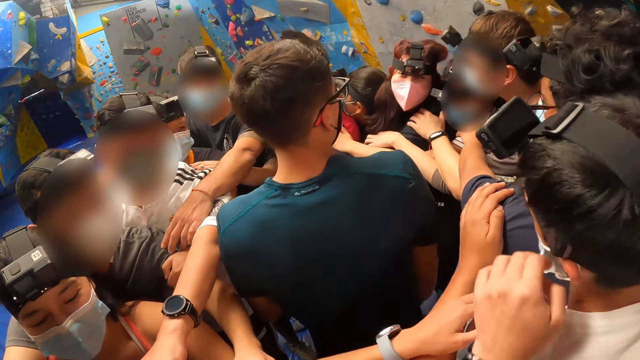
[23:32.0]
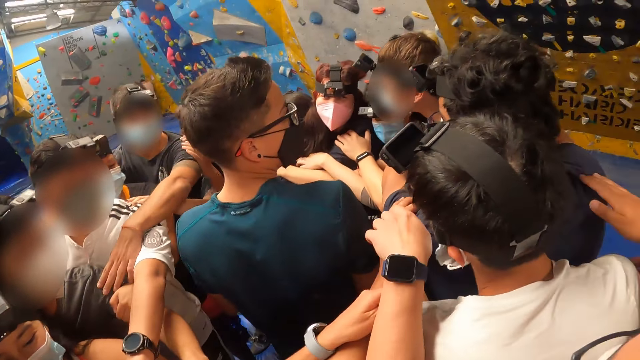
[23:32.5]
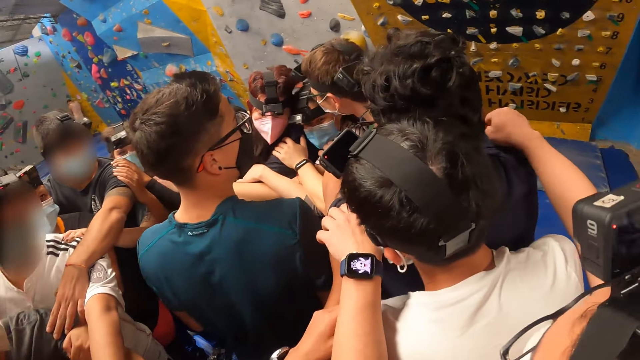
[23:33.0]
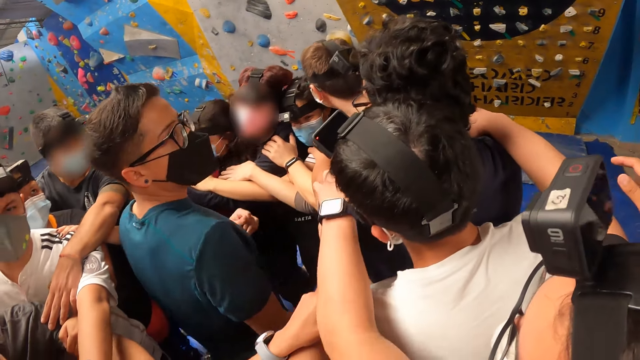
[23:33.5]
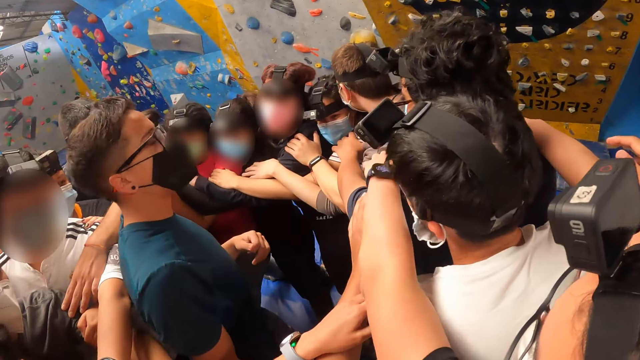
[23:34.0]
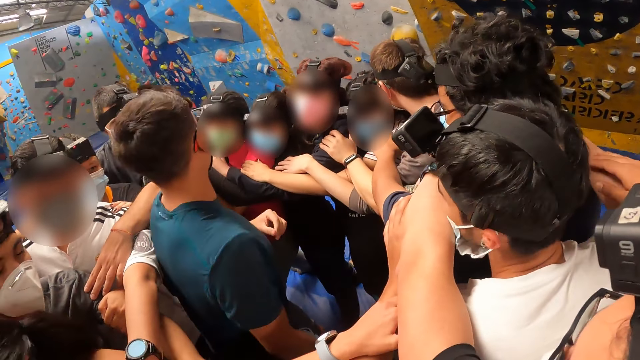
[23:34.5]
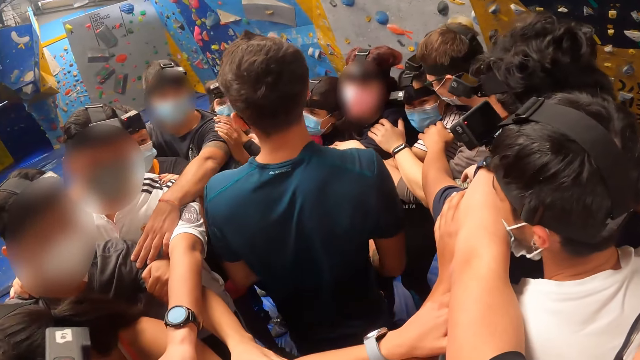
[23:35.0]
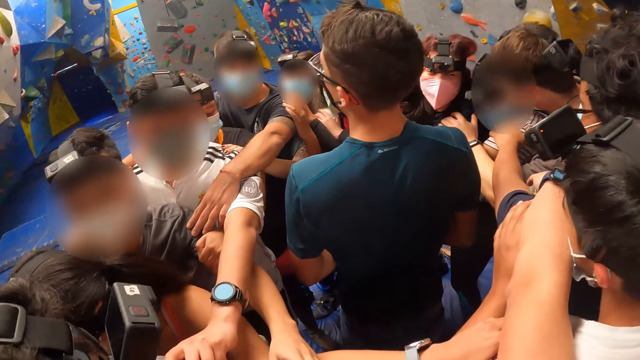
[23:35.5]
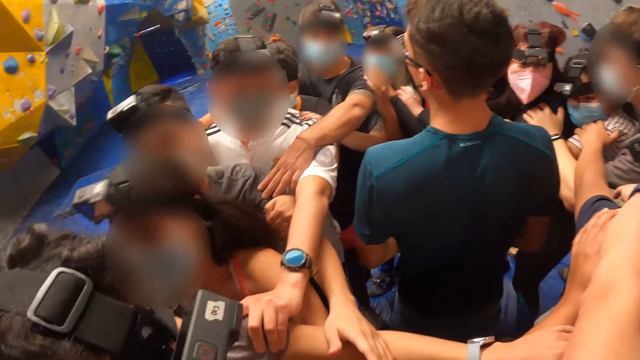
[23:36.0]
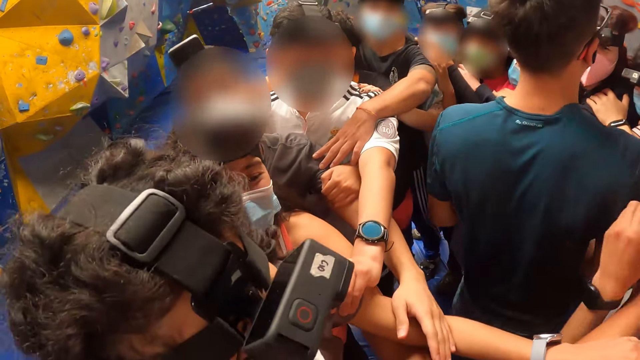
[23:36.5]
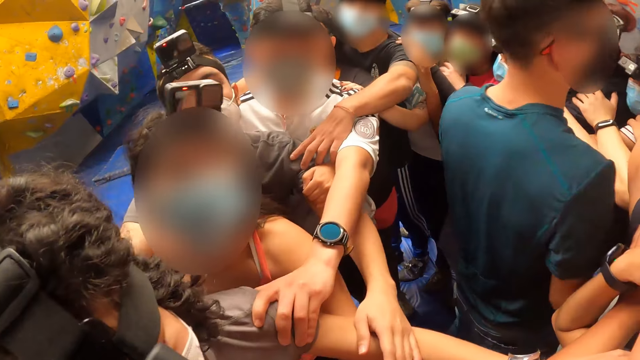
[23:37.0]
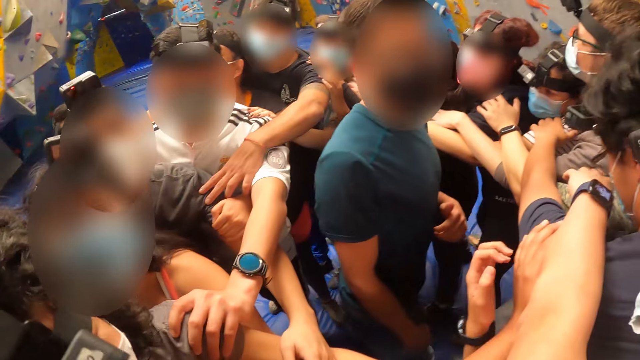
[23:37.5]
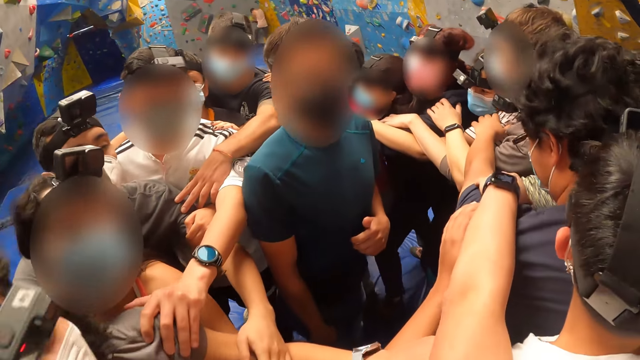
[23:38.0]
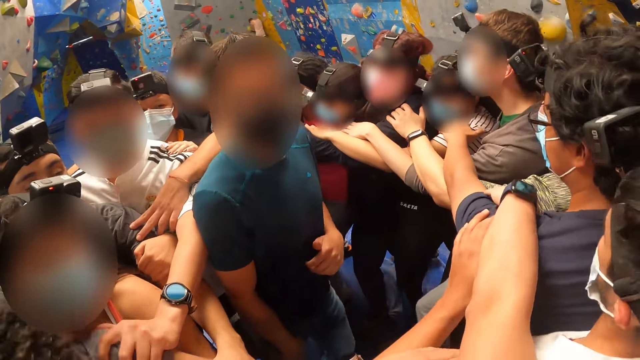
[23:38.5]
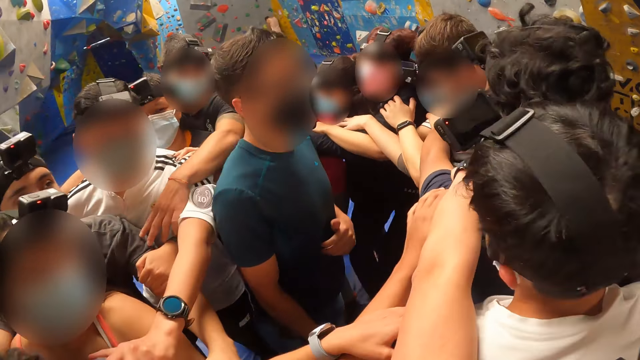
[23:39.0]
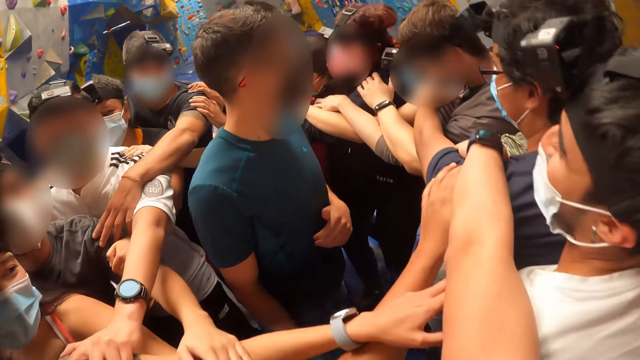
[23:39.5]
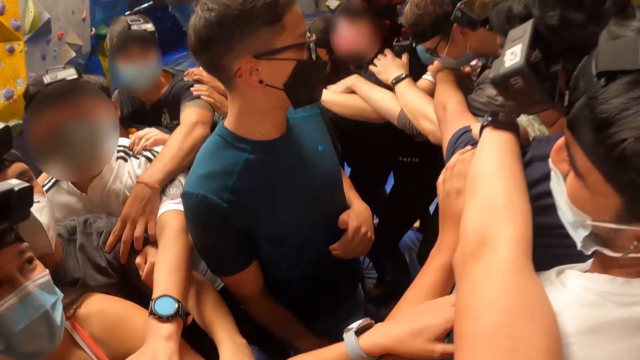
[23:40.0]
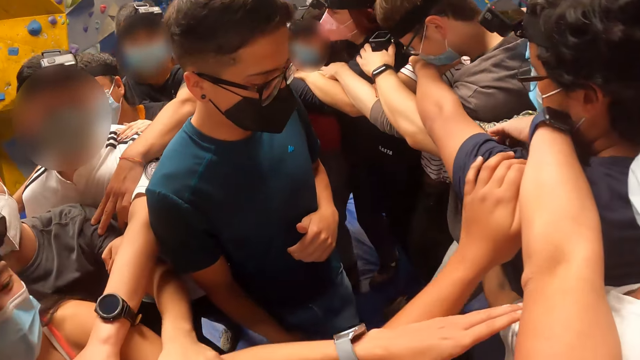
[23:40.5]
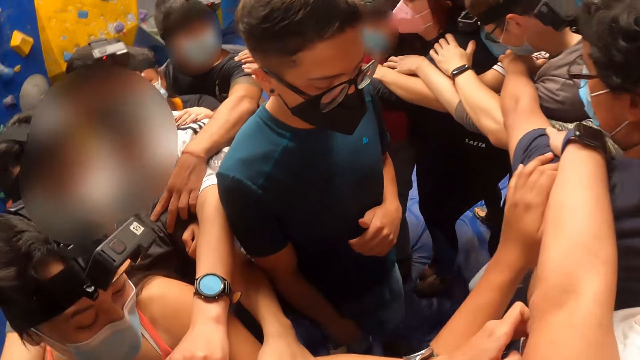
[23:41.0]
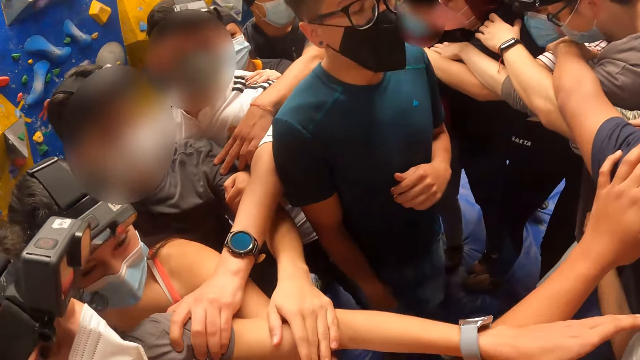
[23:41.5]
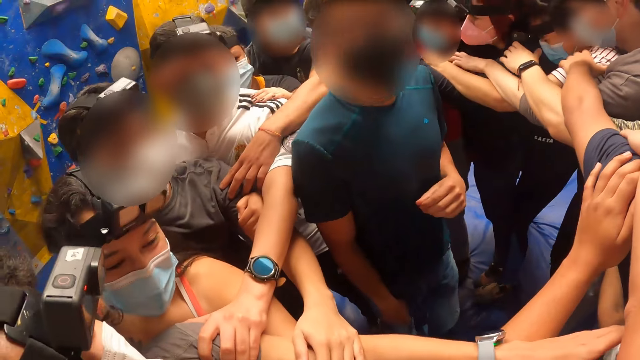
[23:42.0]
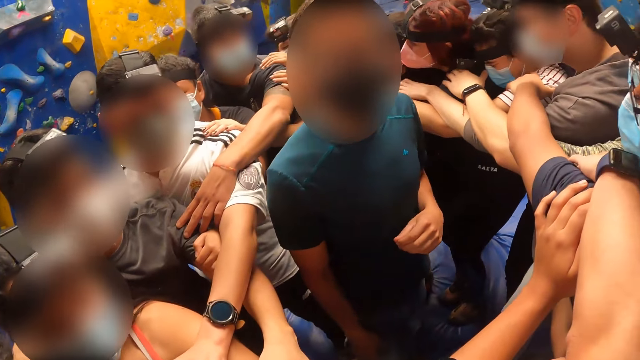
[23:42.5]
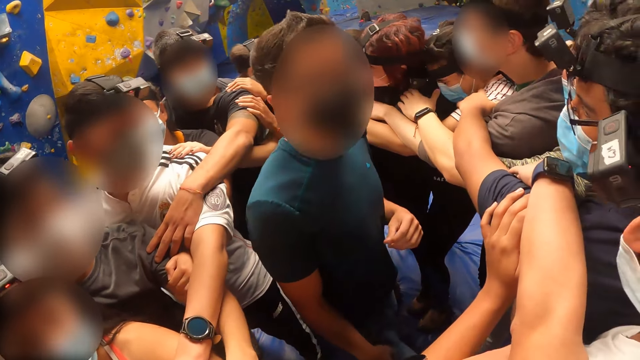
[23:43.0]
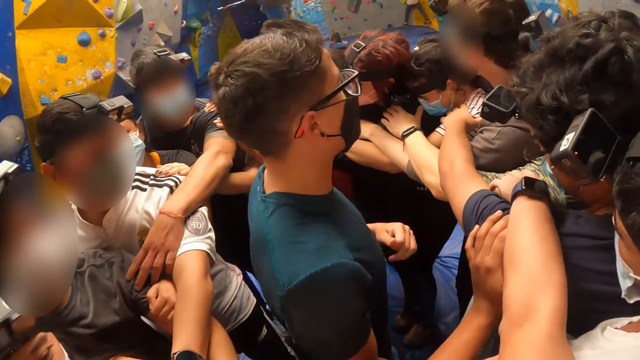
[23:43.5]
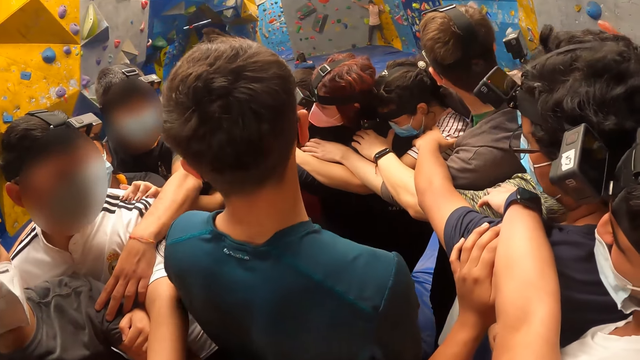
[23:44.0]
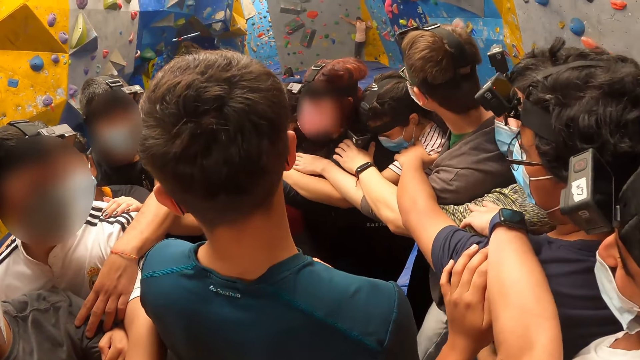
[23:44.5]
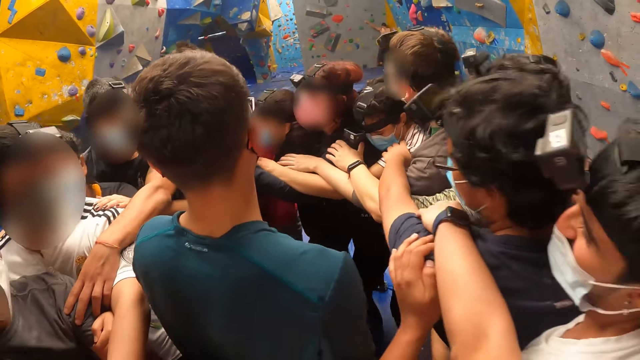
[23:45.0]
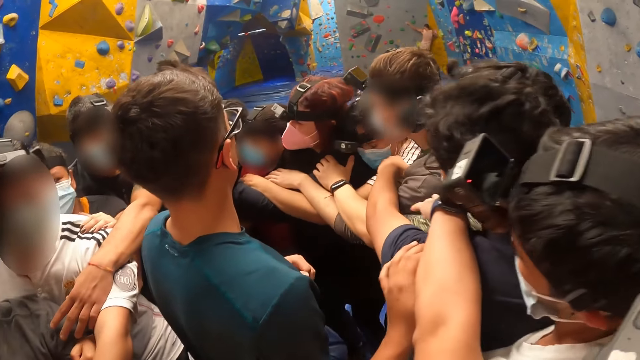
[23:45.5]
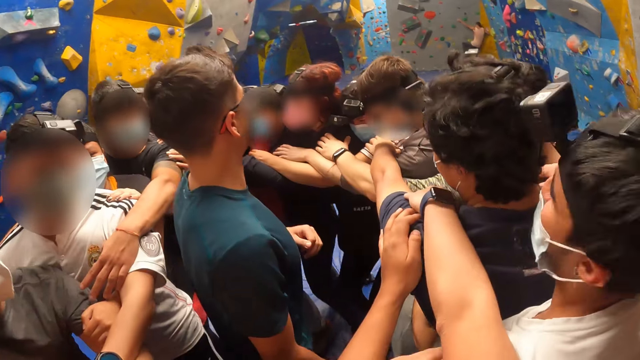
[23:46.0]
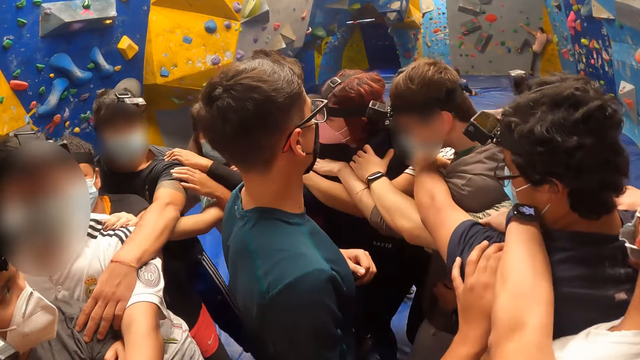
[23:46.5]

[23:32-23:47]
A person holds the shoulder of another person. The camera wearer looks at the camera. A third person stretches his hands towards a fourth person.

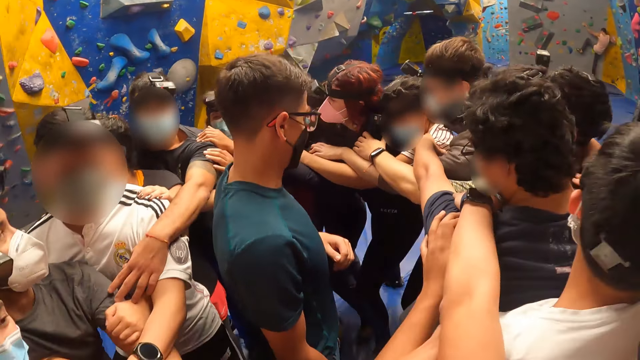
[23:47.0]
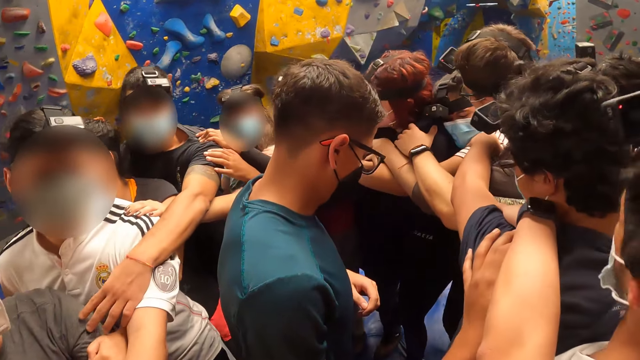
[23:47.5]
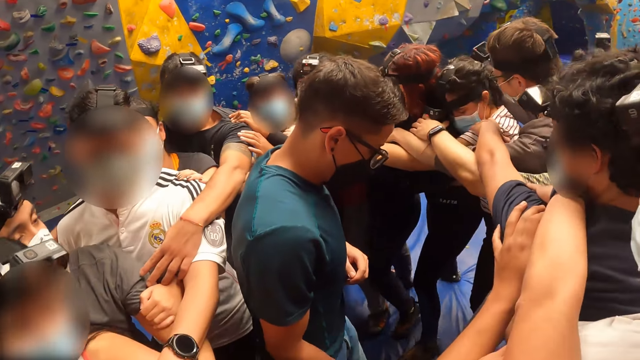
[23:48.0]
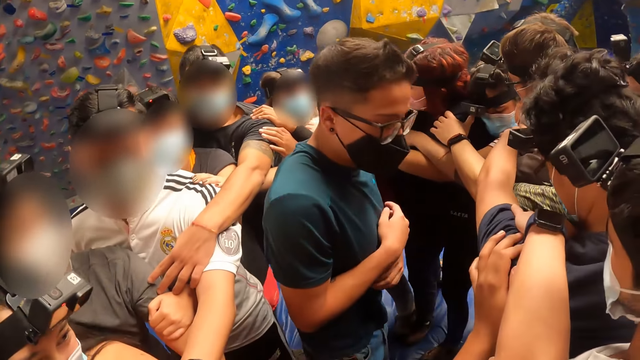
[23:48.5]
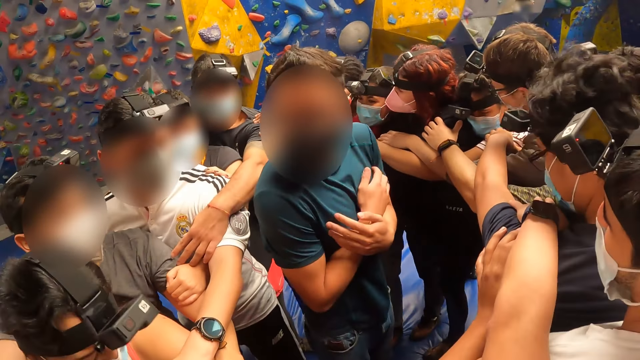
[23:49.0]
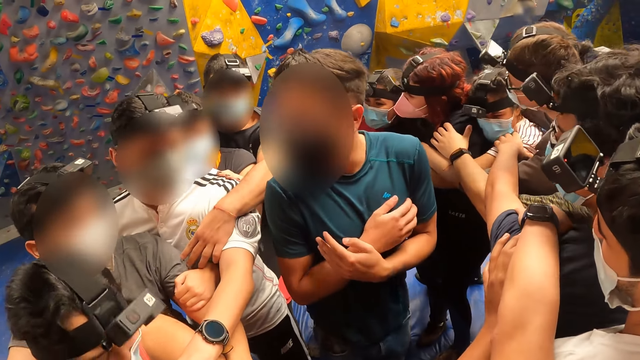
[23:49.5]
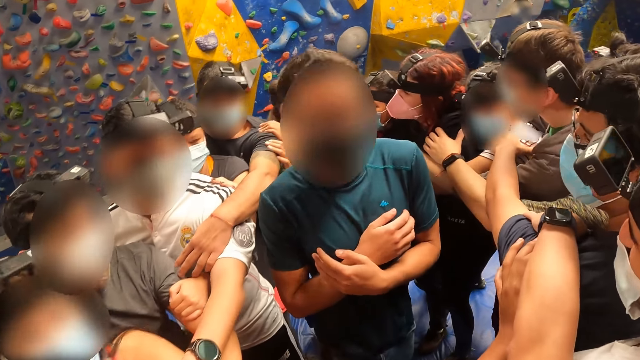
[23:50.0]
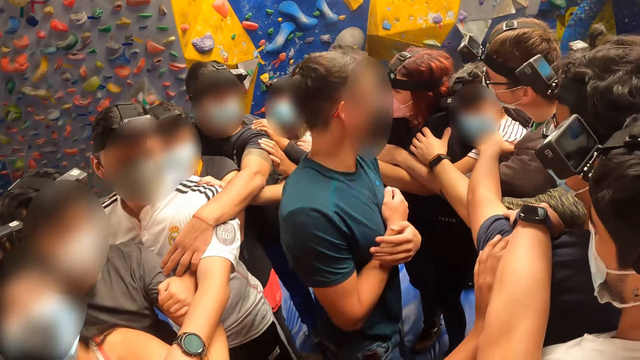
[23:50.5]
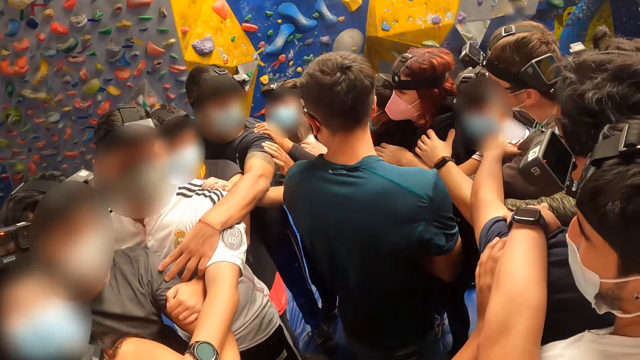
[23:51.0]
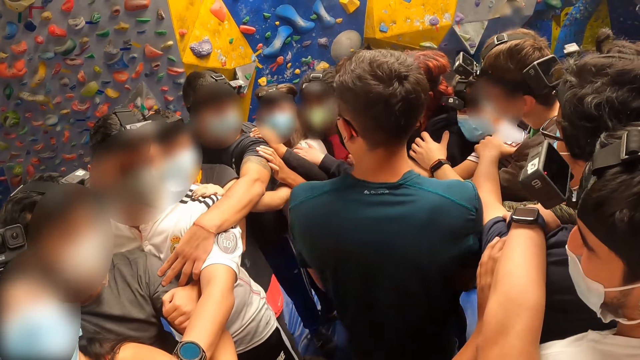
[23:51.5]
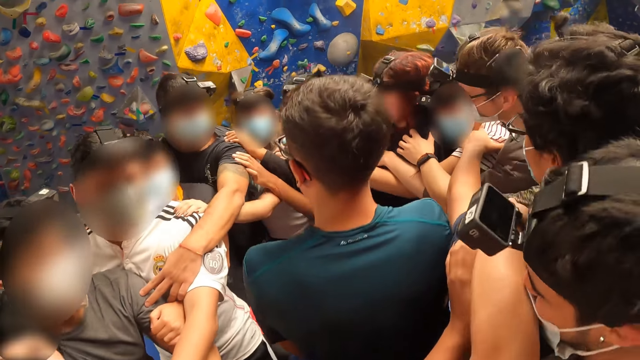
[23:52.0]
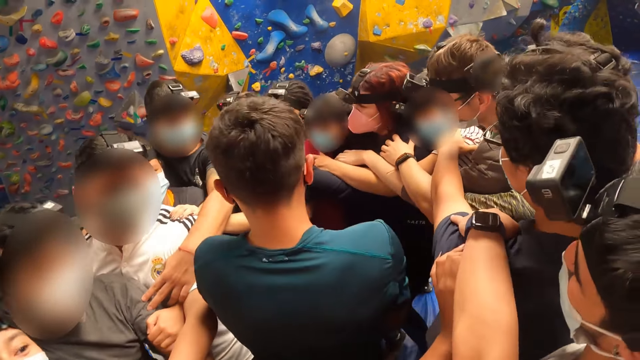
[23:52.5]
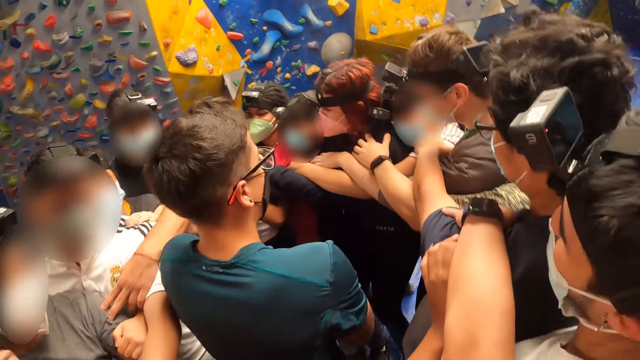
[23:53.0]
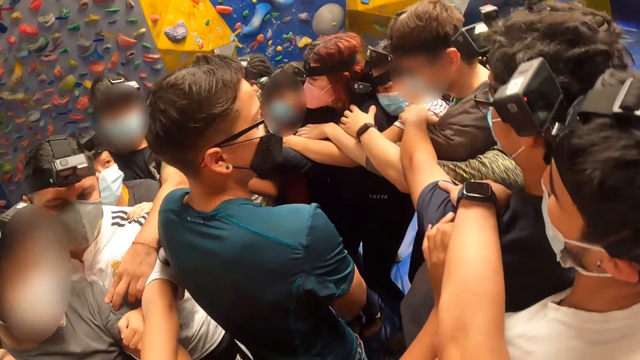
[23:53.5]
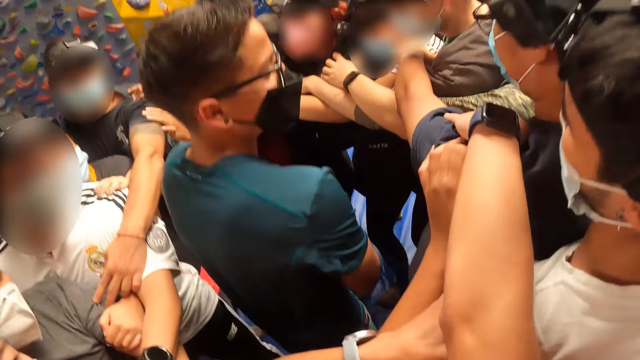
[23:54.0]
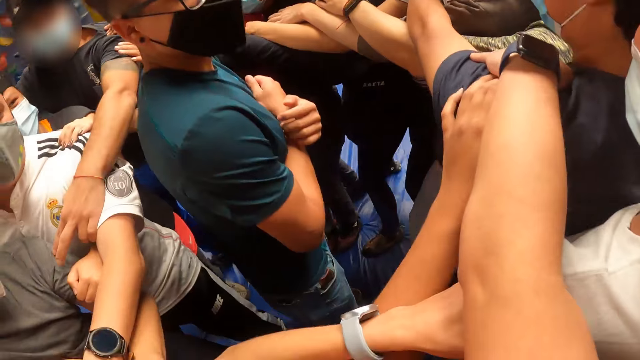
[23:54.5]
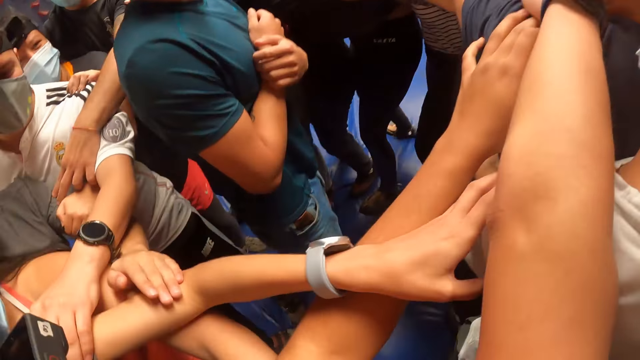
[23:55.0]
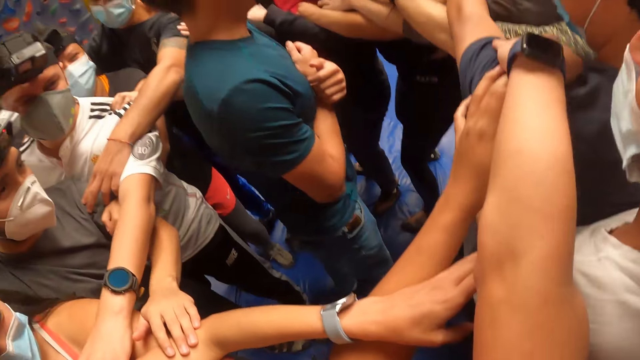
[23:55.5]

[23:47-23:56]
A person holds his hands together. The person jumps on the landing mat.
